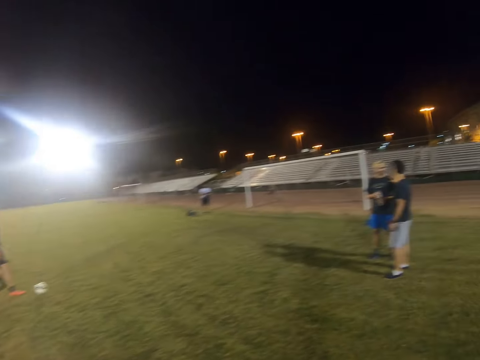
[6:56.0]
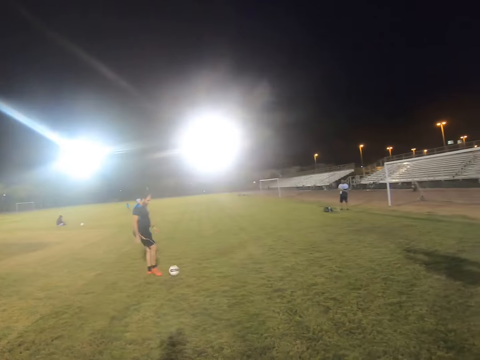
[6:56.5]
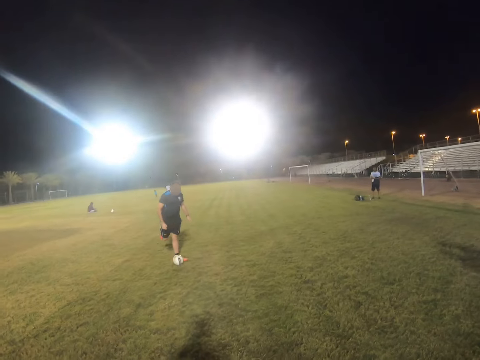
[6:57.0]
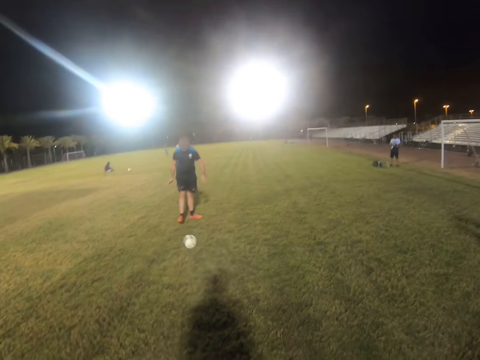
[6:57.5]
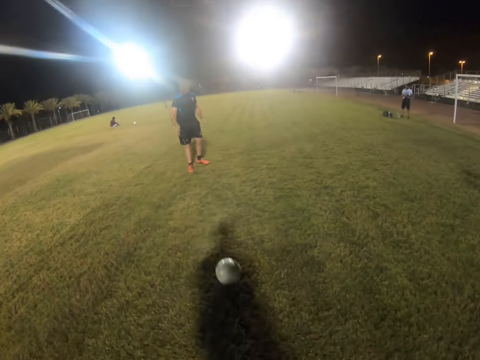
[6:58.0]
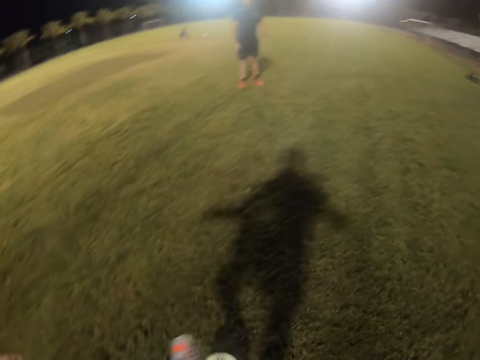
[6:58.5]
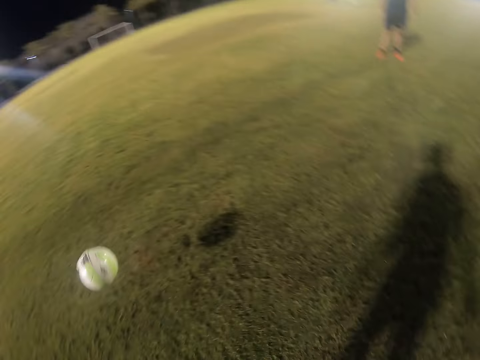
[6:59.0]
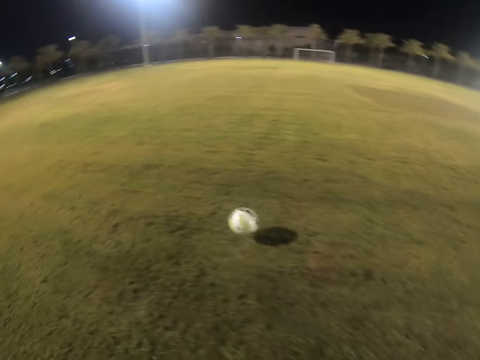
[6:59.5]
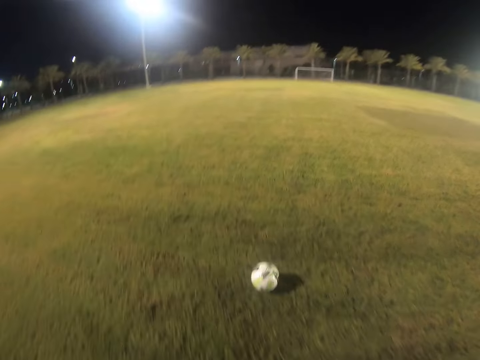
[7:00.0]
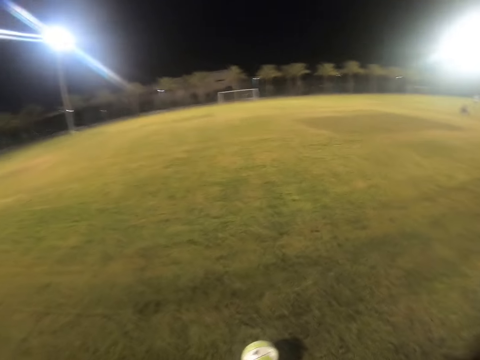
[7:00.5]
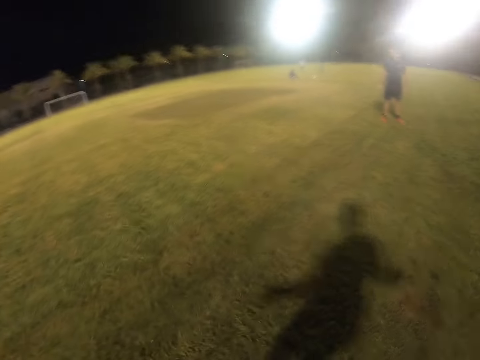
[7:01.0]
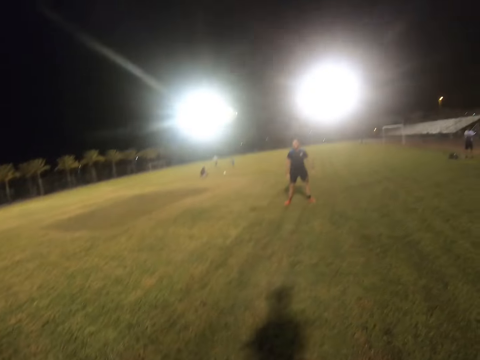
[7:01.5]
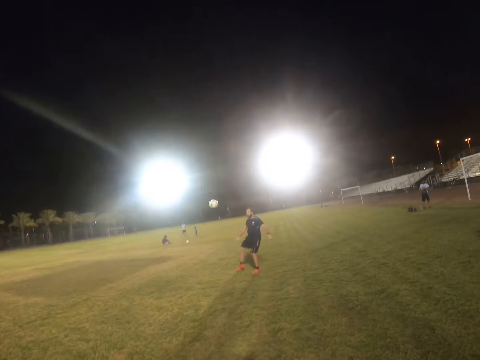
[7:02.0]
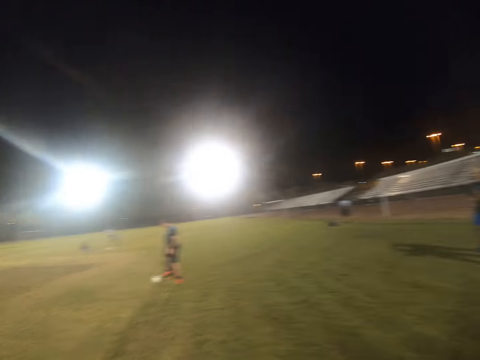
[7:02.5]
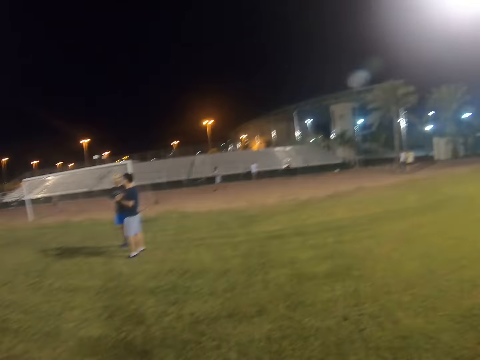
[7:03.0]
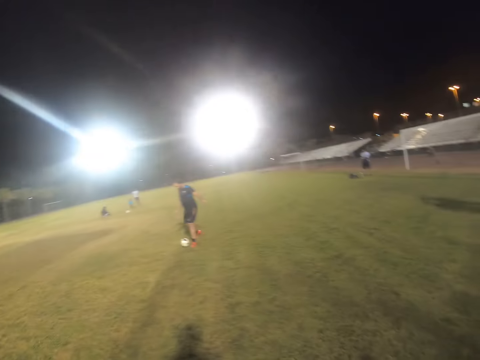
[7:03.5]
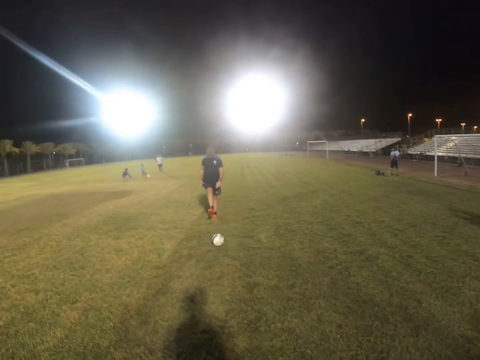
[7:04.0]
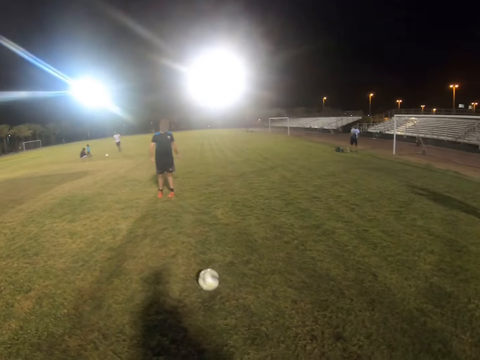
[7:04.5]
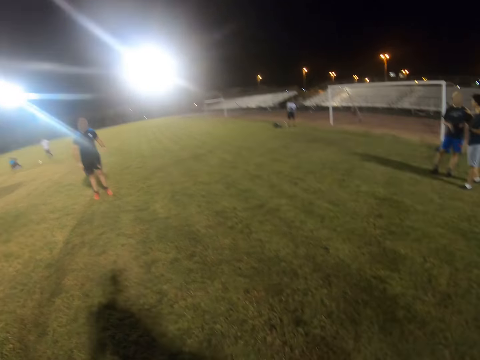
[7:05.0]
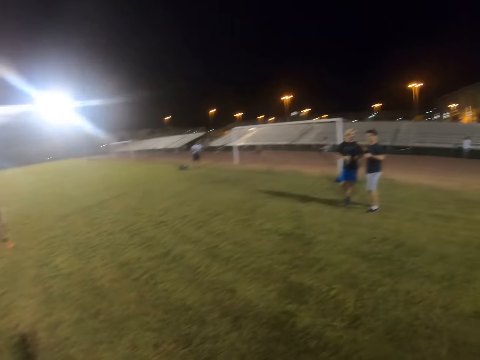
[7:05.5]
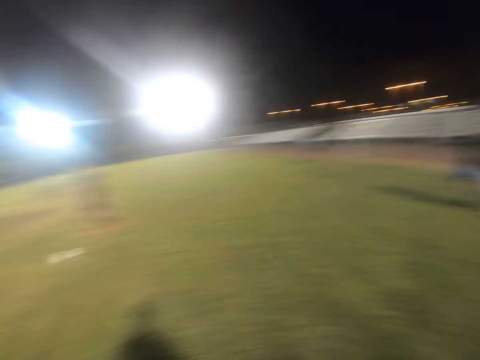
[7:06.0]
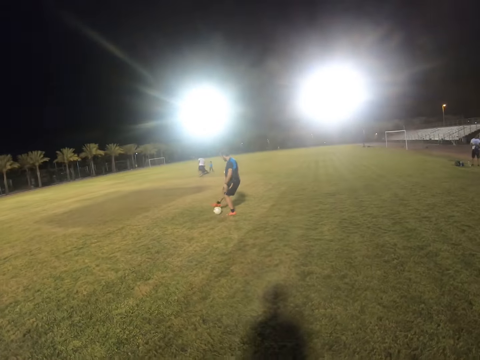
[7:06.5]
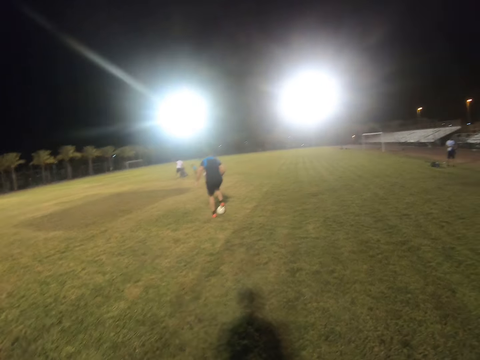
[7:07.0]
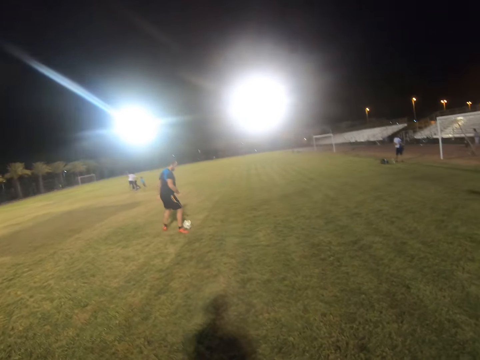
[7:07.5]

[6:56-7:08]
A man hits the ball. The camera wearer hits the ball. The man passes the ball back to the camera wearer.

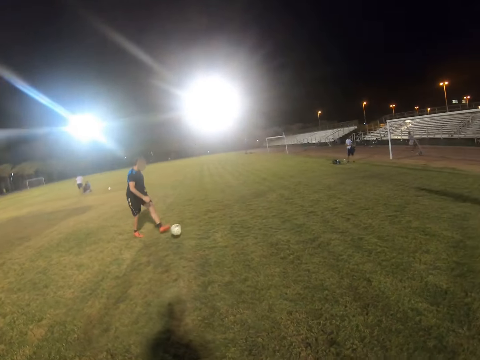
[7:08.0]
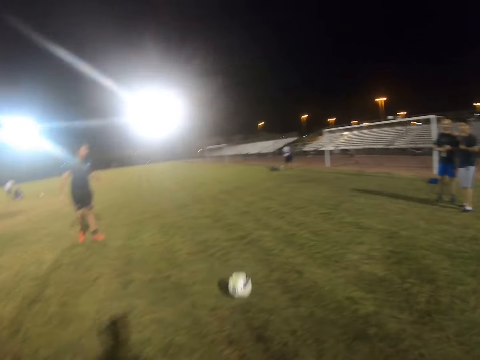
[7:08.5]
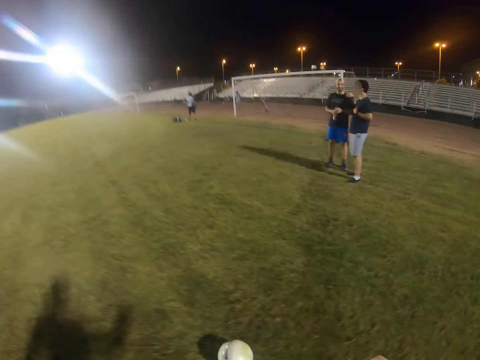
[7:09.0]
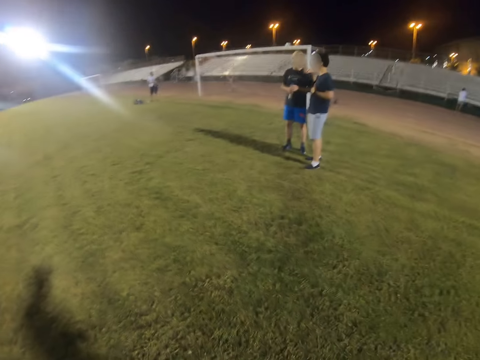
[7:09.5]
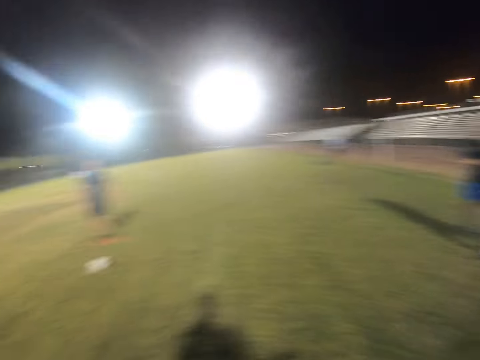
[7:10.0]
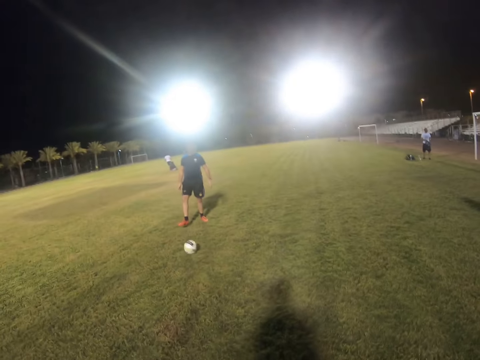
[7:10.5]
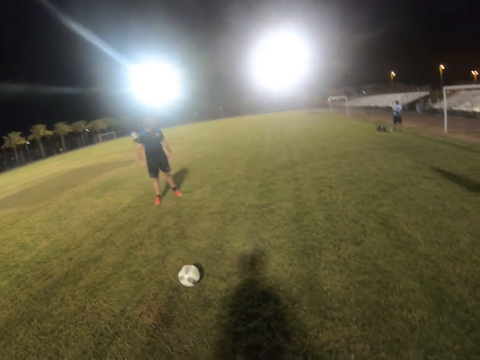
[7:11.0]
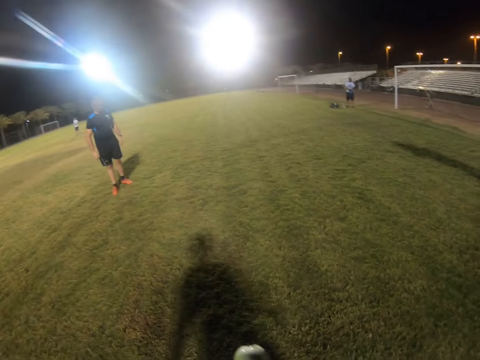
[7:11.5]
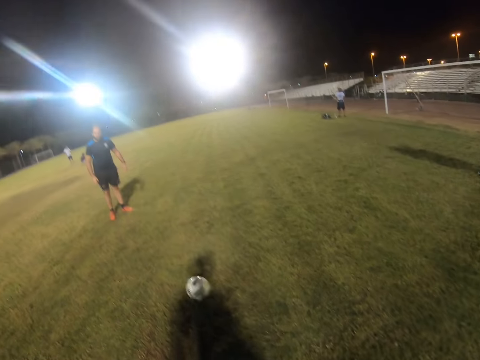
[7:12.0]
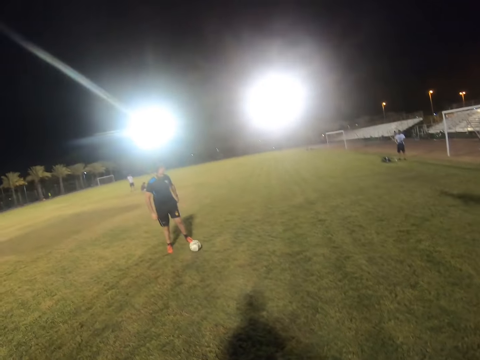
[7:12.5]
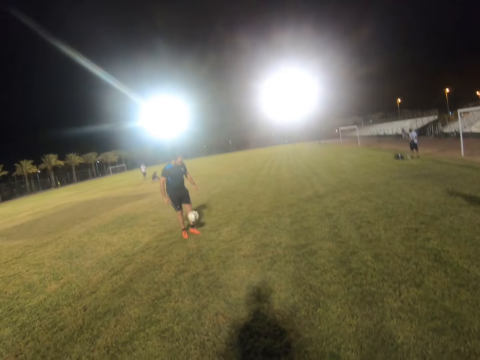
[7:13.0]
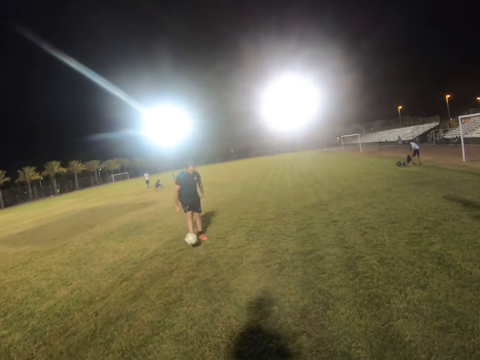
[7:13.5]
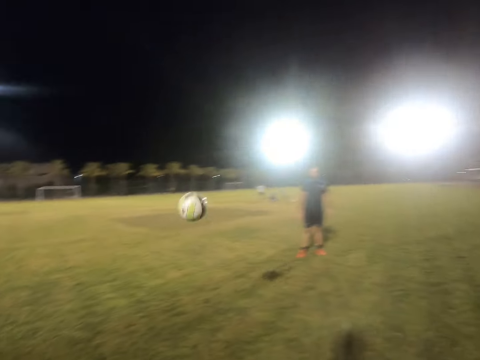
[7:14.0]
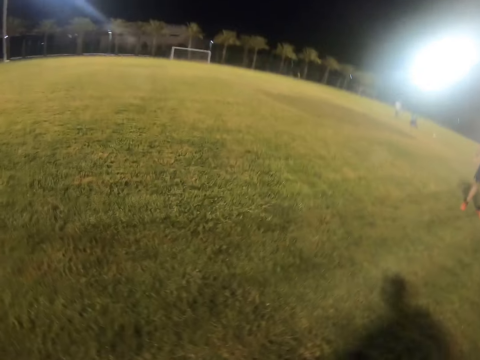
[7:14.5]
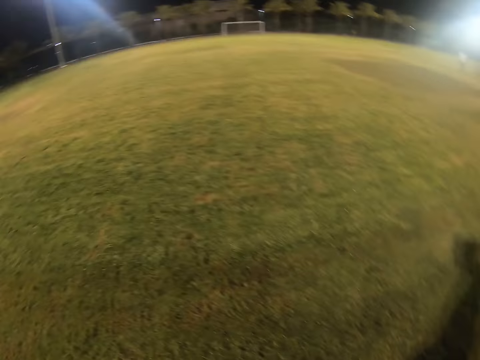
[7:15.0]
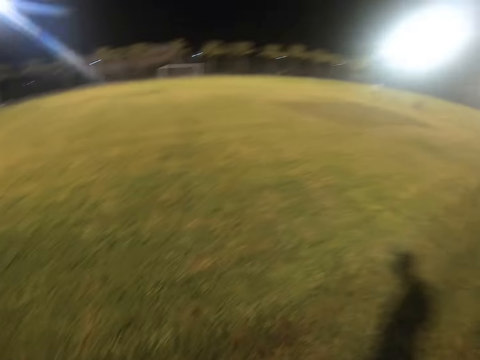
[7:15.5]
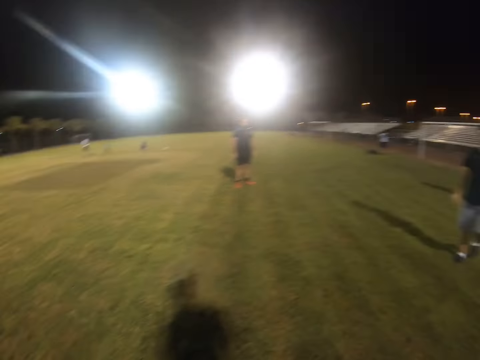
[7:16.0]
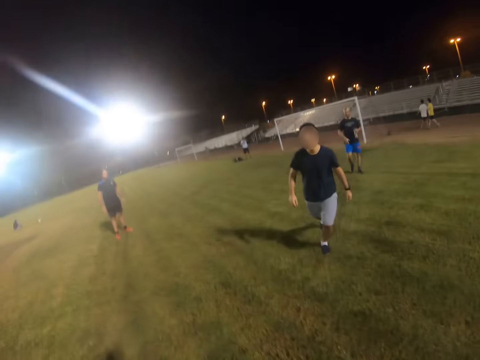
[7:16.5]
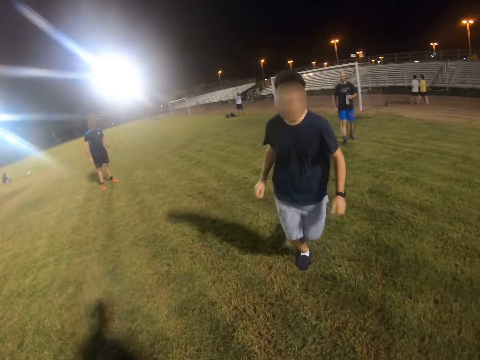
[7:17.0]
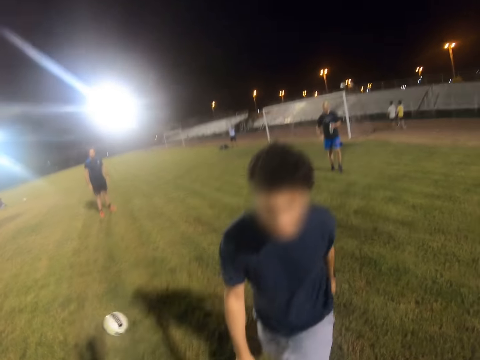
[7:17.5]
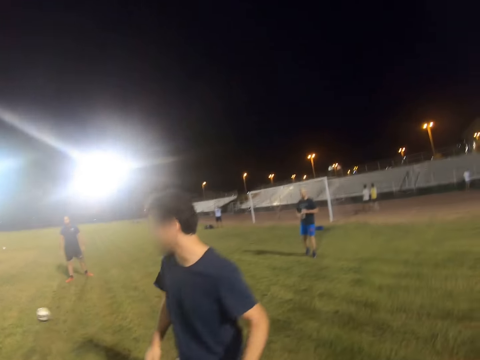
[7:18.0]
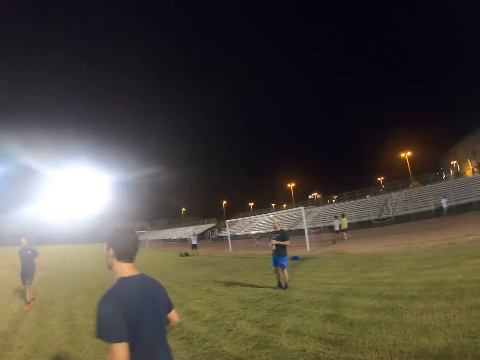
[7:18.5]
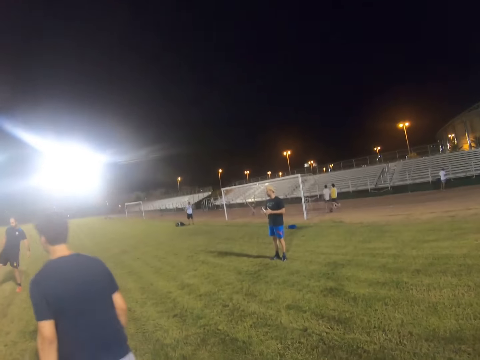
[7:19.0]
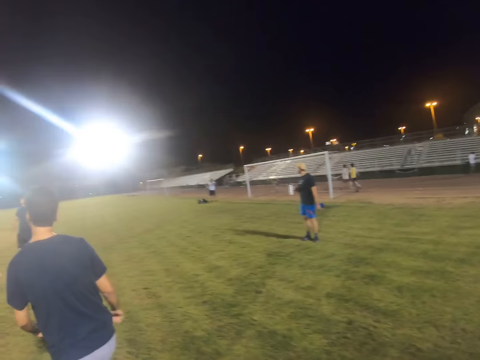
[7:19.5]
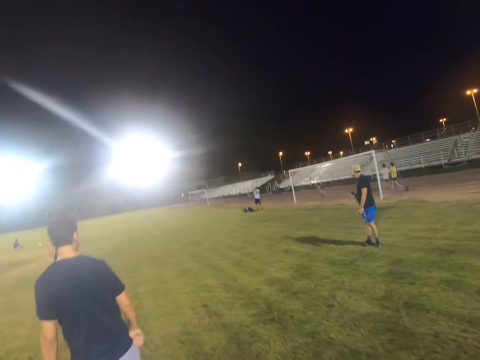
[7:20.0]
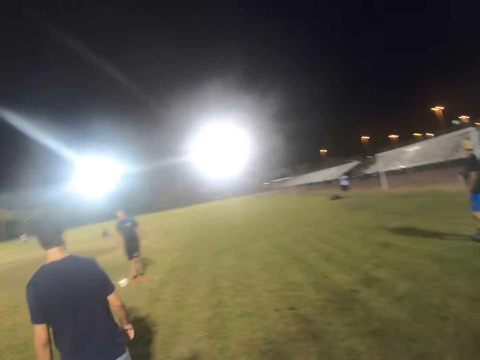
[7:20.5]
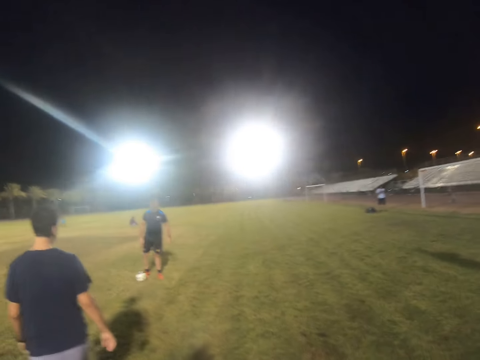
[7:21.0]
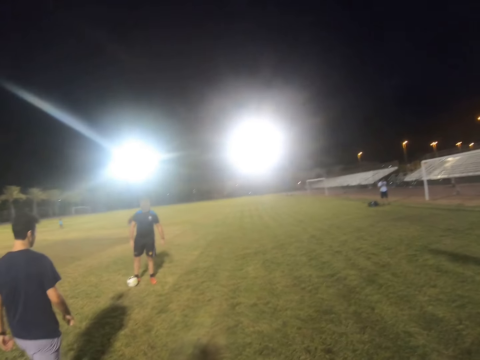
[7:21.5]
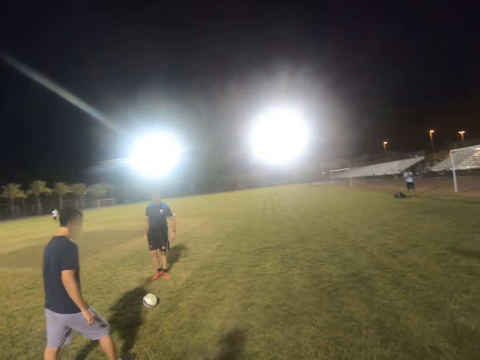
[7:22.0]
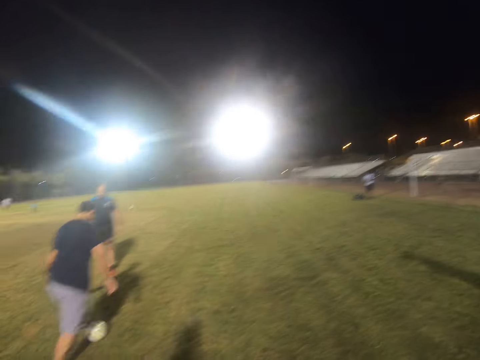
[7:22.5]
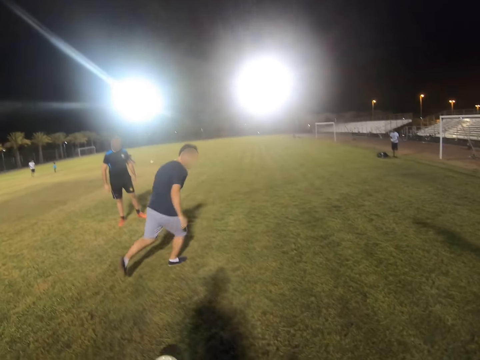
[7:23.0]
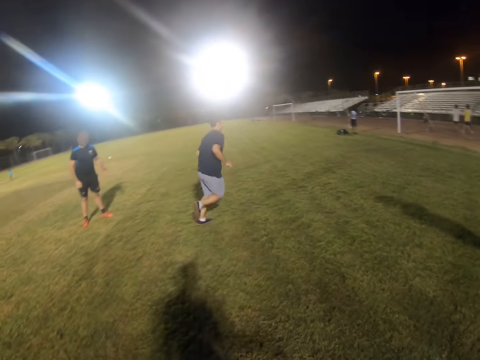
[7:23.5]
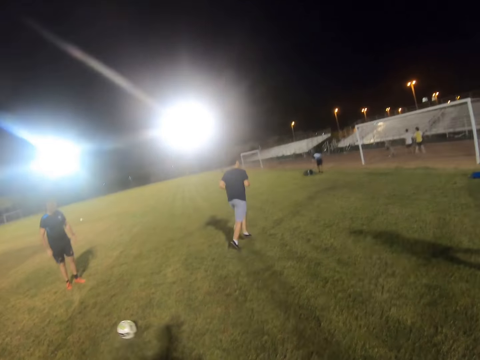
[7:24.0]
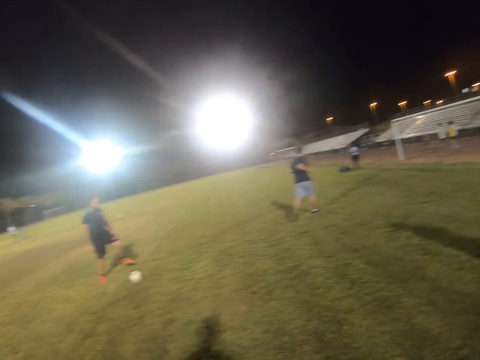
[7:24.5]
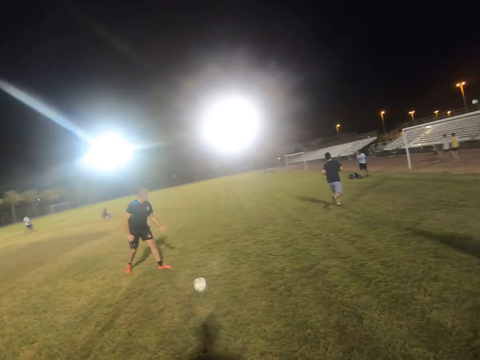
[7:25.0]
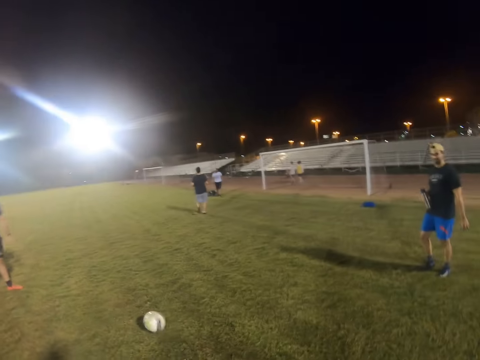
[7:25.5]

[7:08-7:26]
The camera wearer plays football with a person and another person. They hit the ball. A man hits the ball. The camera wearer hits the ball. The man hits the ball. Another man runs after the ball. The other man hits the ball. The camera wearer hits the ball. The first man hits the ball.
